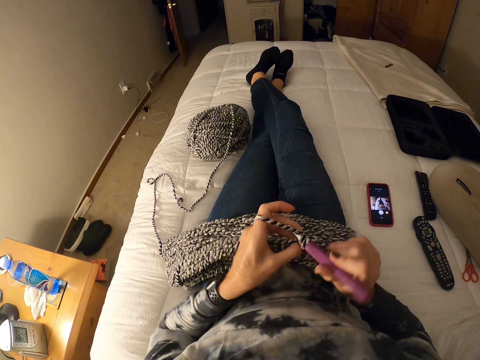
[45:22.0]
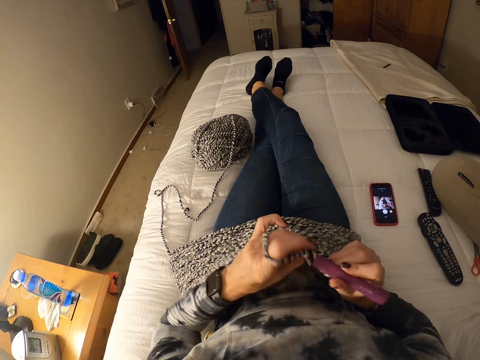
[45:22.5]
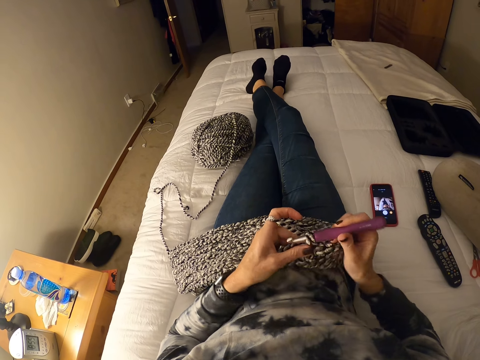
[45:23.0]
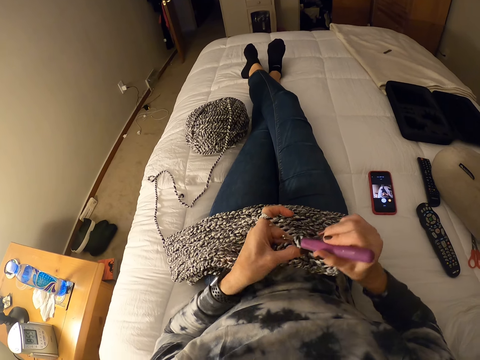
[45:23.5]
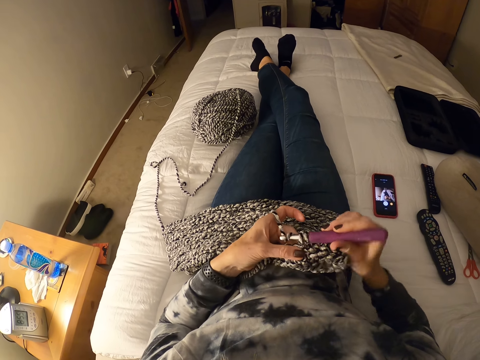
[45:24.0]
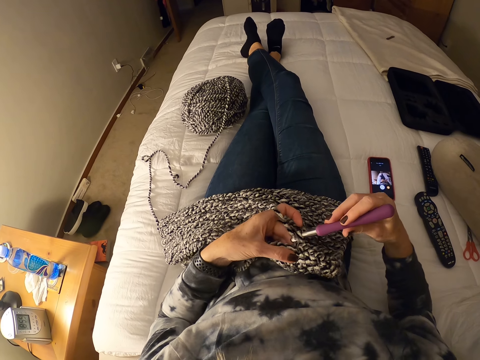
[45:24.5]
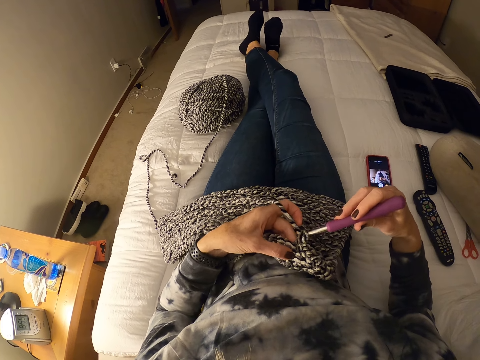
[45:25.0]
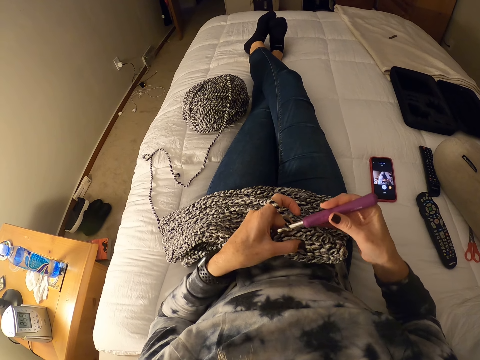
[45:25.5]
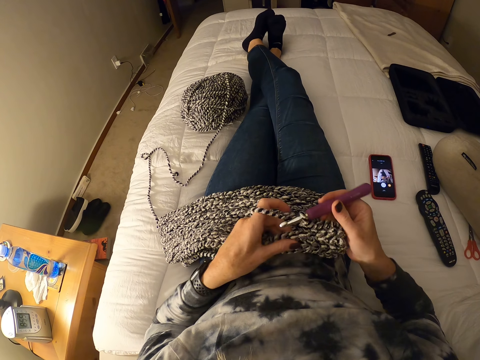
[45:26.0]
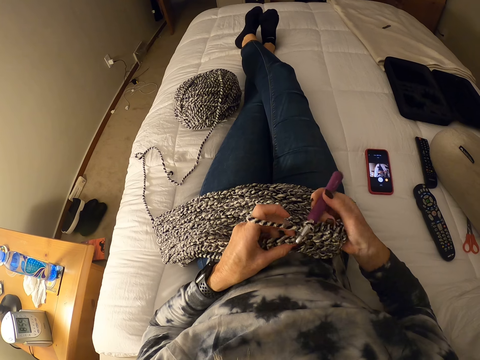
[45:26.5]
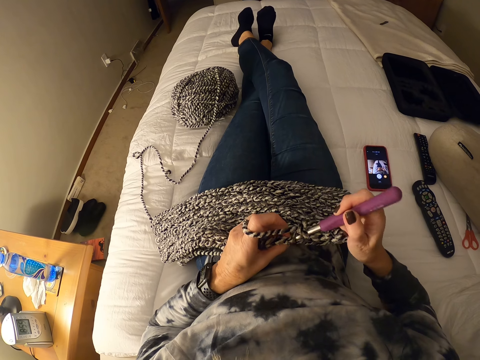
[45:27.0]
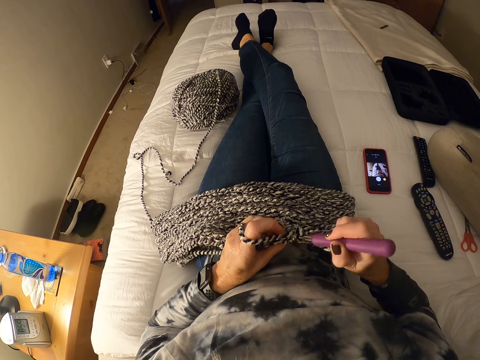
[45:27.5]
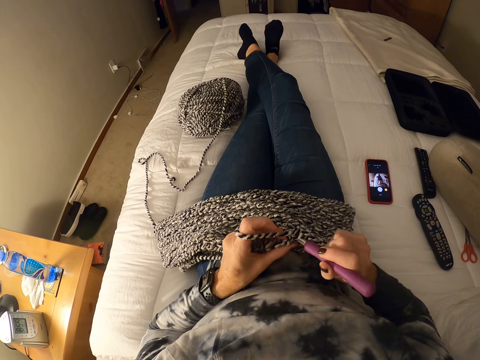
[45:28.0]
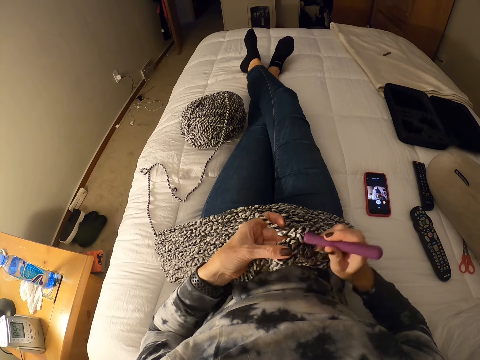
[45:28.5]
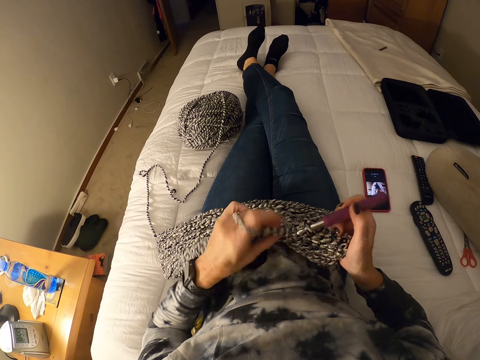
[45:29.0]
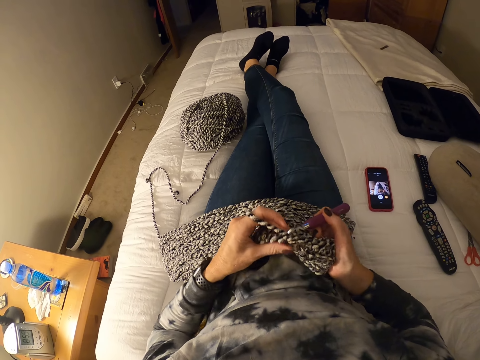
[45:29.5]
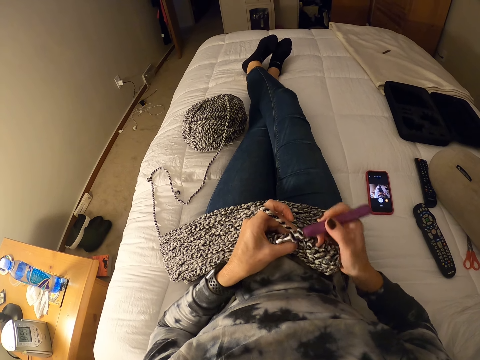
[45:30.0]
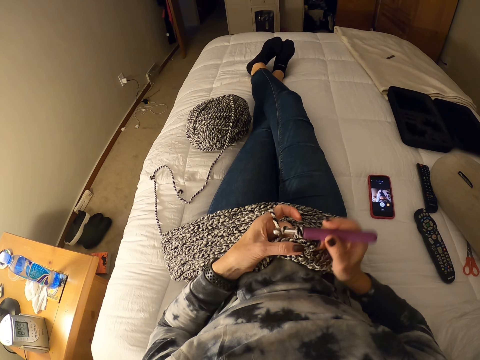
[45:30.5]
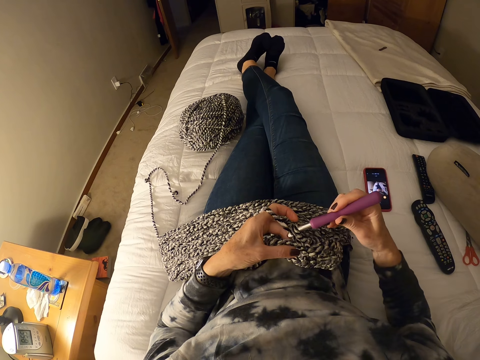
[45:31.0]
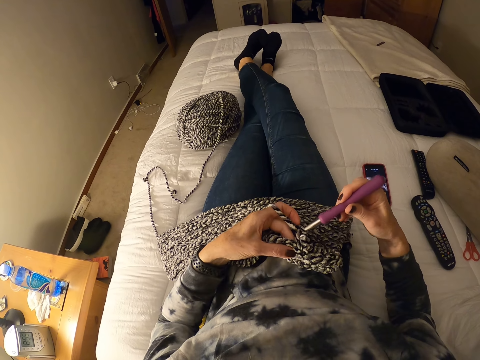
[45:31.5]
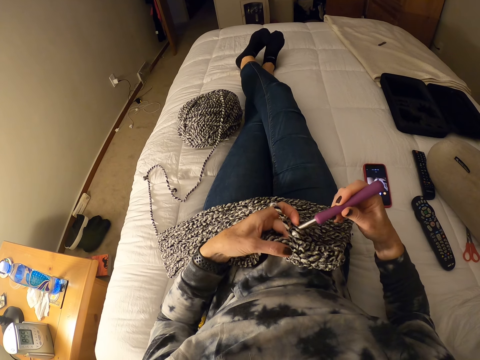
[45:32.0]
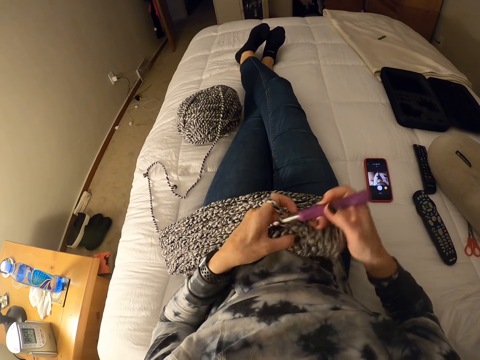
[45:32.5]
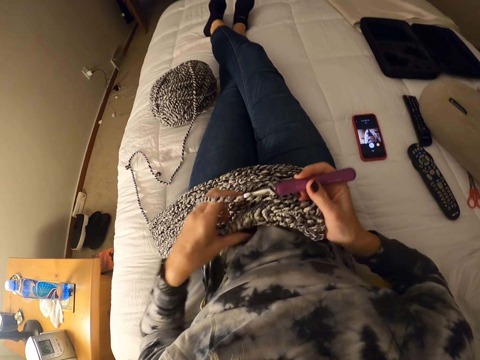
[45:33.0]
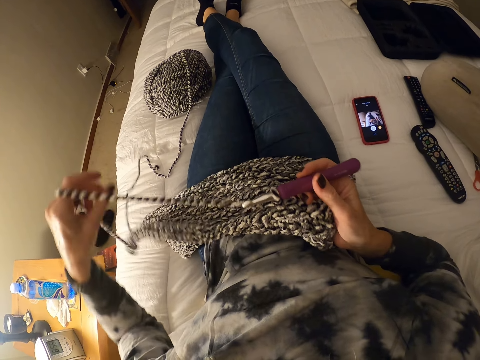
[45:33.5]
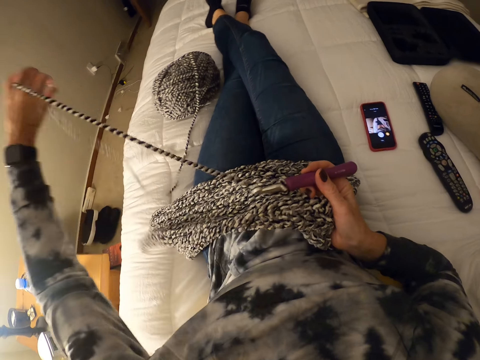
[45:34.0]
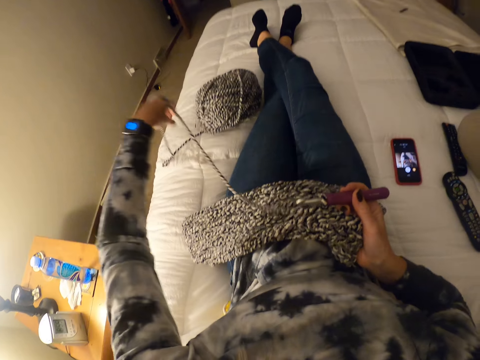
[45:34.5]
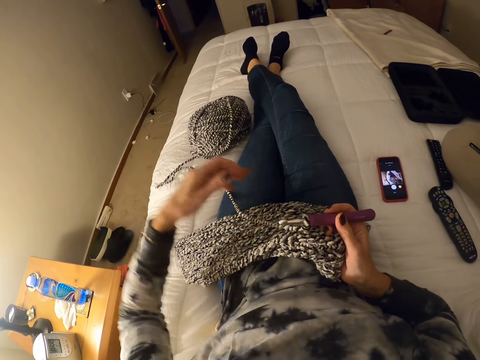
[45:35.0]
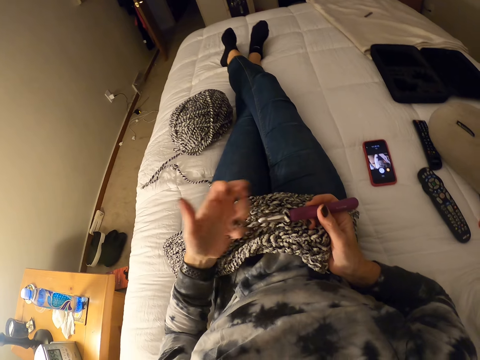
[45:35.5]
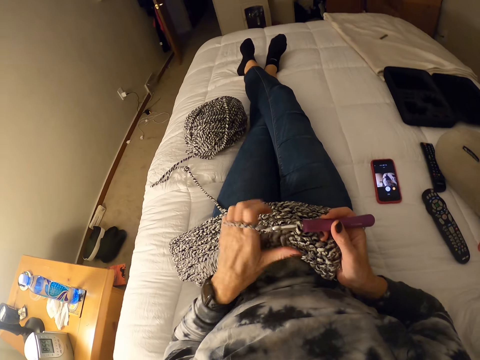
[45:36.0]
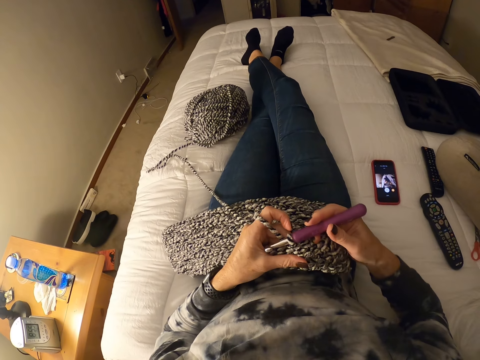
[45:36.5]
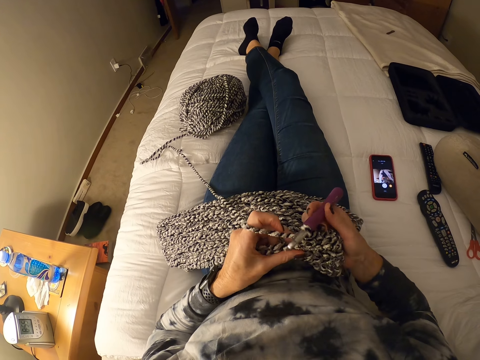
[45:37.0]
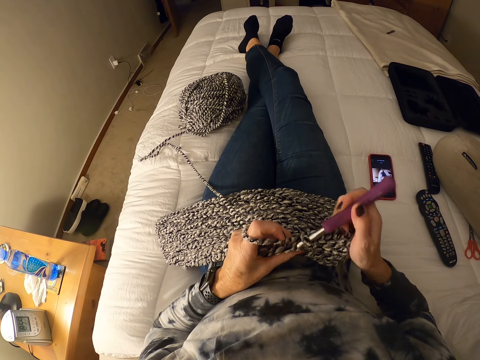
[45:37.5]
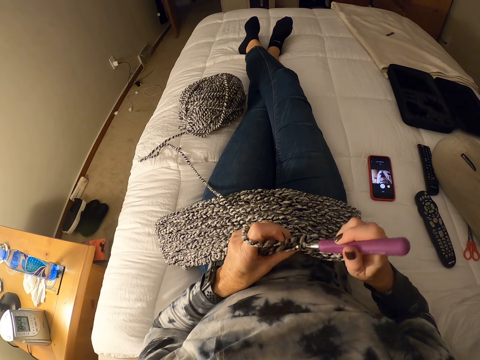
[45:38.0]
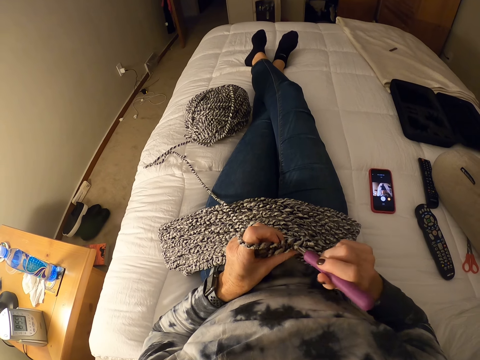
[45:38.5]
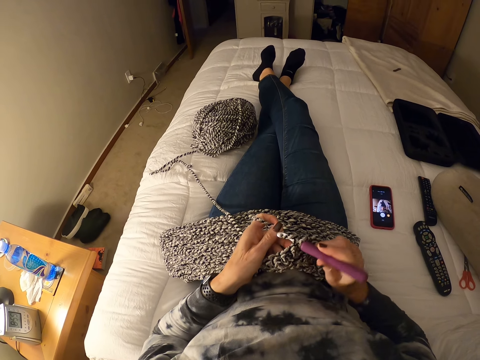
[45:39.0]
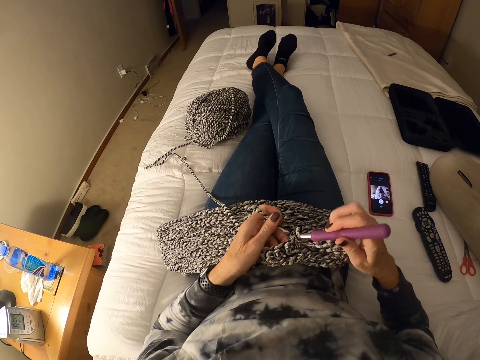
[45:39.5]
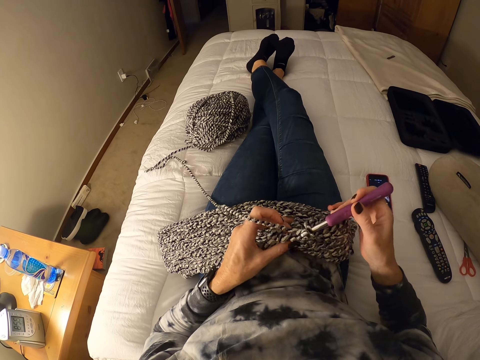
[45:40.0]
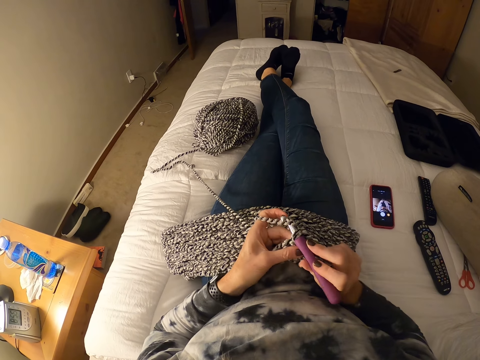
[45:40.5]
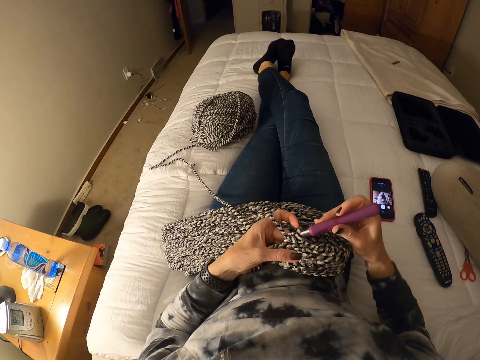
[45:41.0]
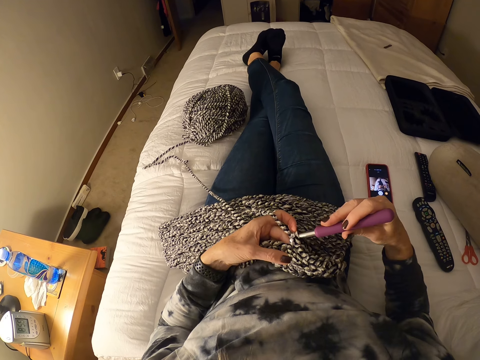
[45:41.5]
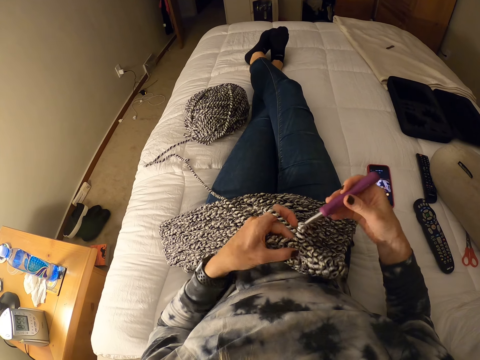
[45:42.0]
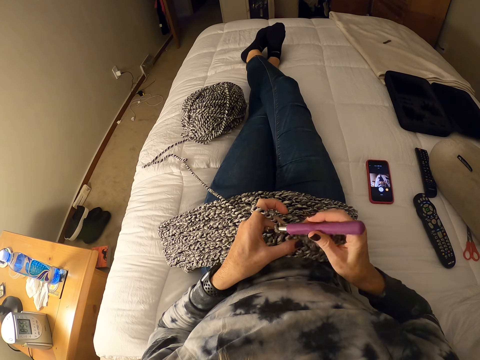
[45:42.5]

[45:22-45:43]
The camera wearer adjusts the yarn with her left hand. She crochets with the yarn.

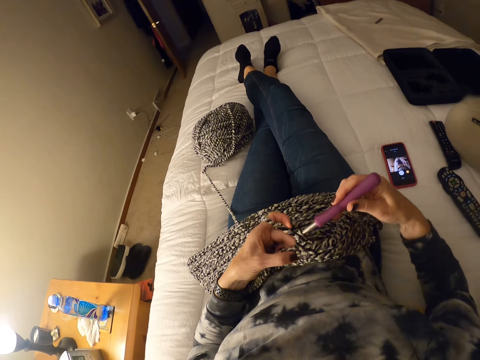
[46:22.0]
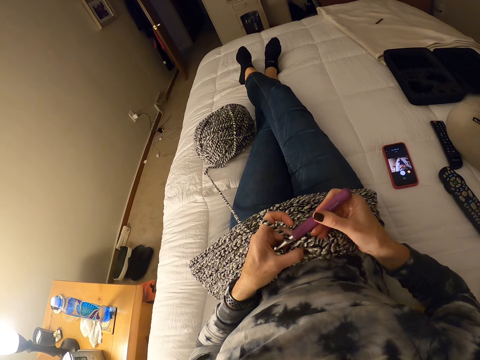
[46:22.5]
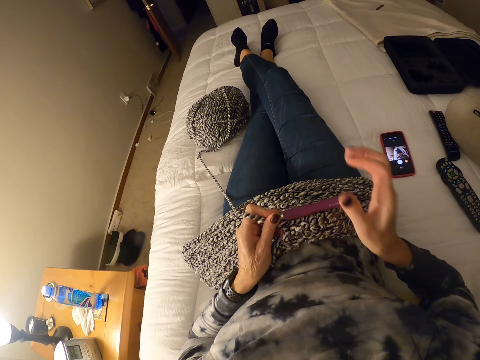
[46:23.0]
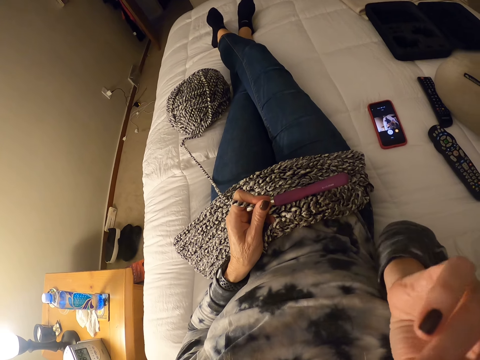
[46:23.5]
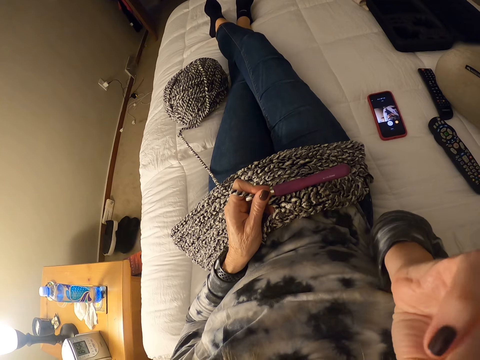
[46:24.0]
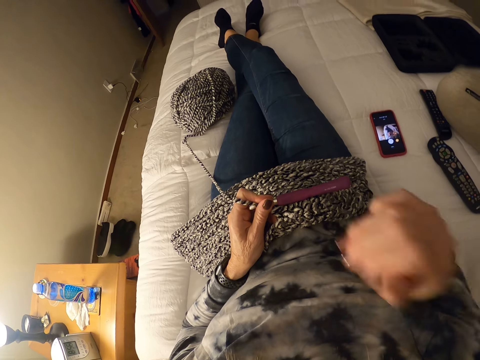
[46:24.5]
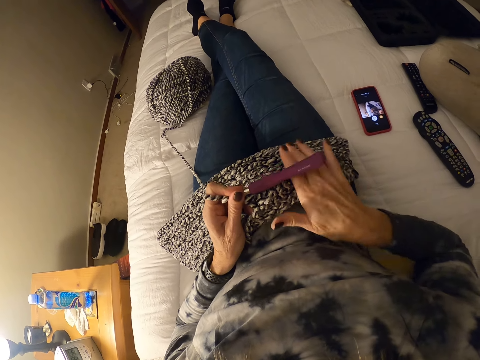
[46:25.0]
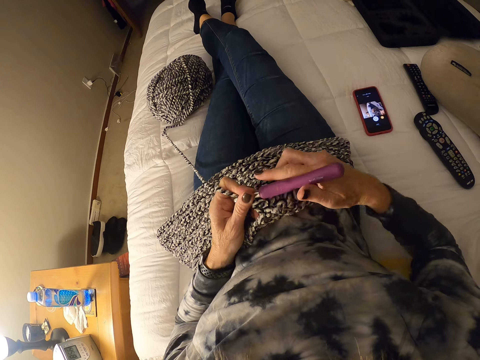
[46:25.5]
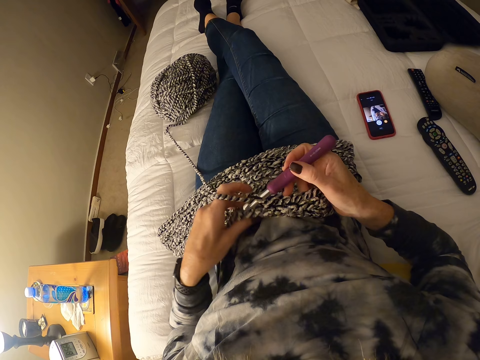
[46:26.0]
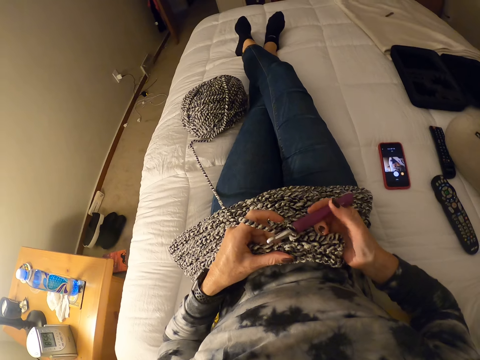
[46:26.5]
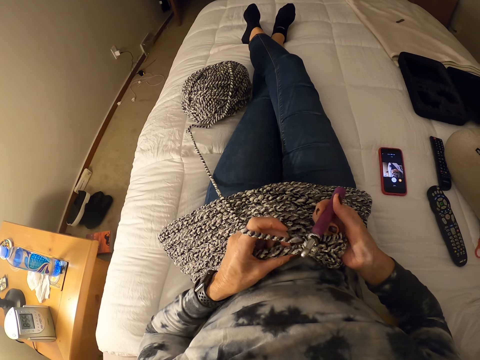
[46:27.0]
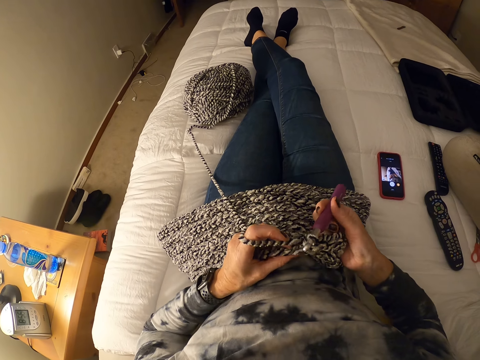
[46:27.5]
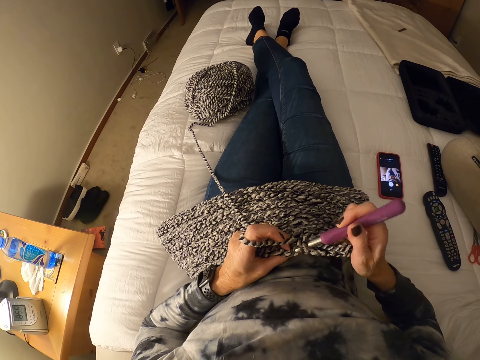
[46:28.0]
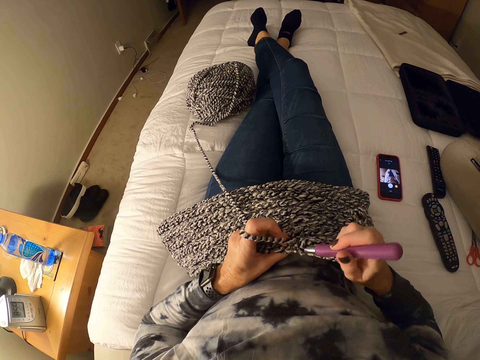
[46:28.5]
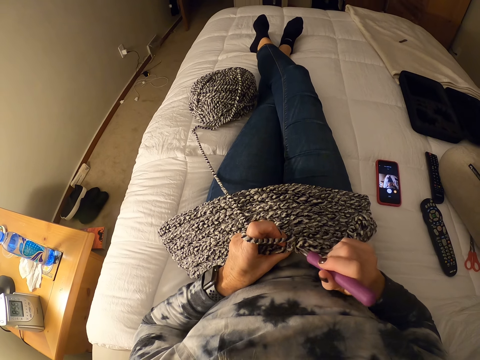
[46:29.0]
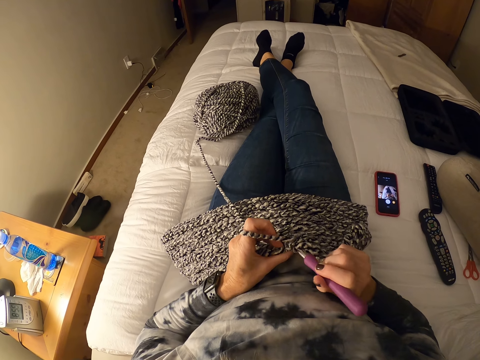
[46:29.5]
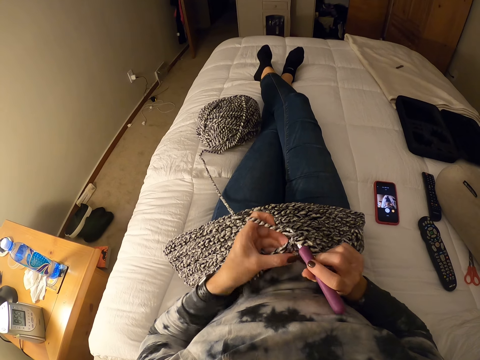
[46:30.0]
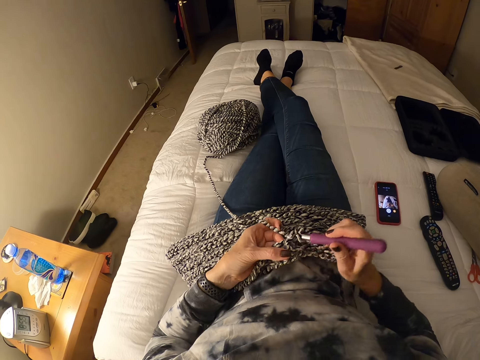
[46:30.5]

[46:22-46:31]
The camera wearer cleans her nose with her right hand. She crochets with a yarn.
